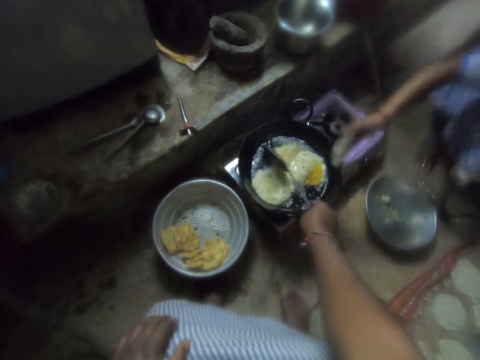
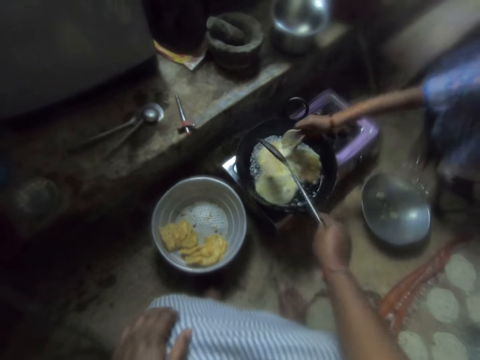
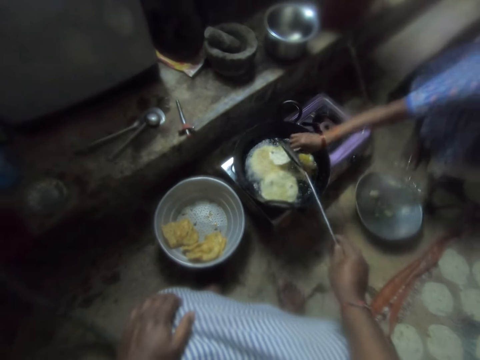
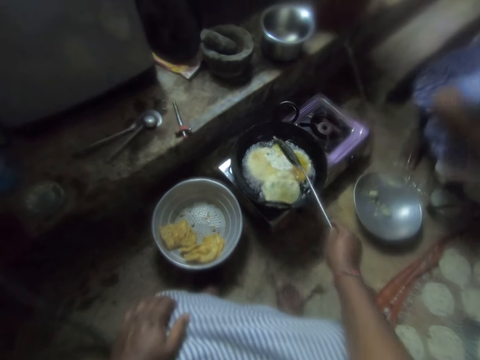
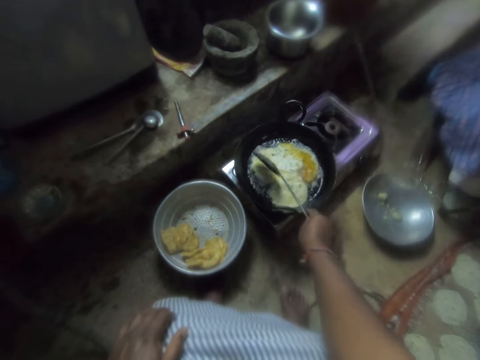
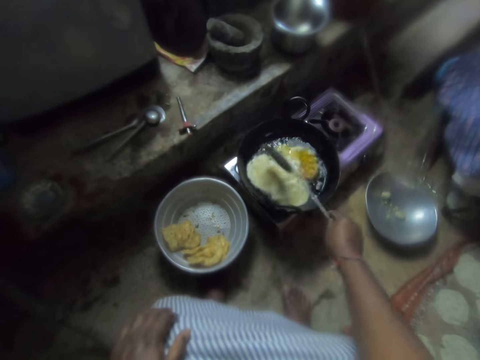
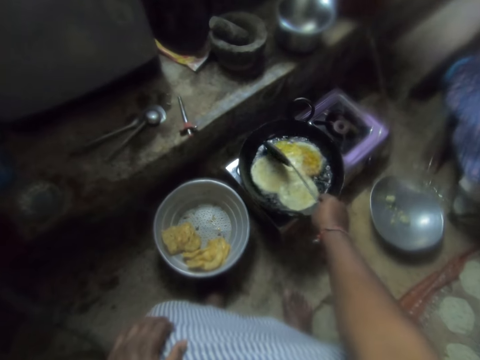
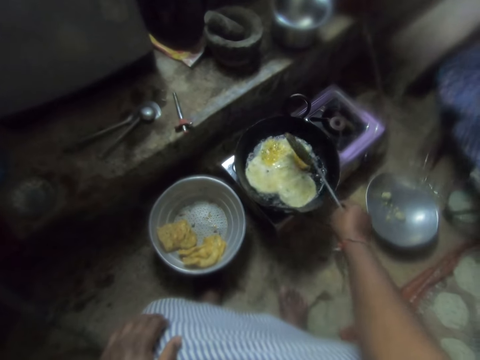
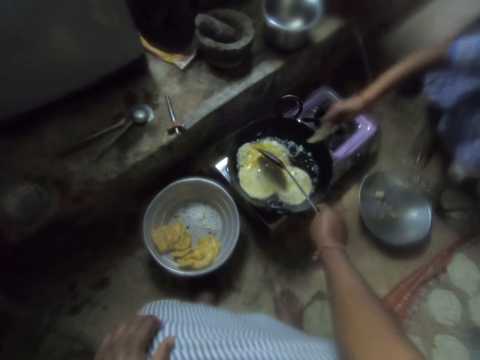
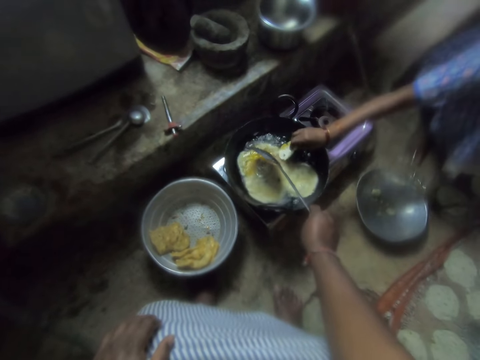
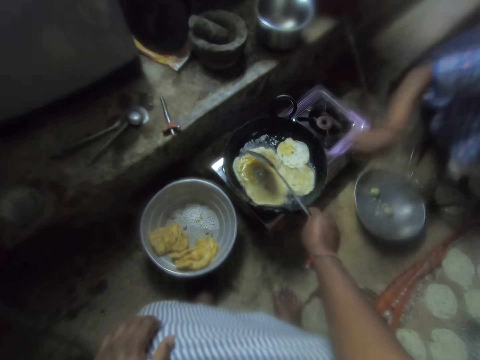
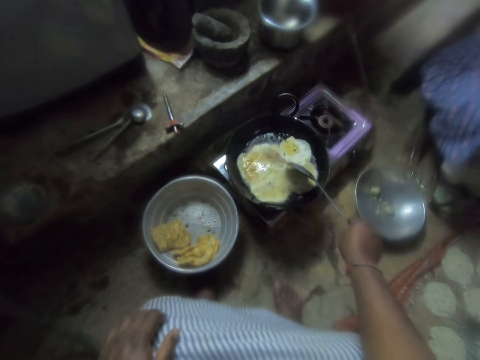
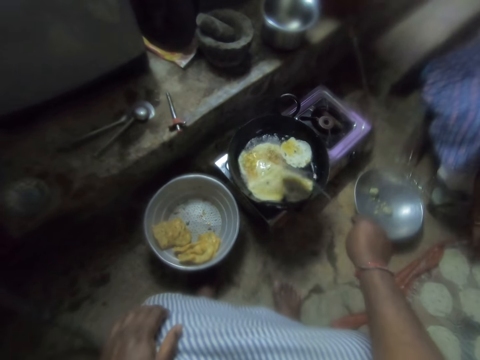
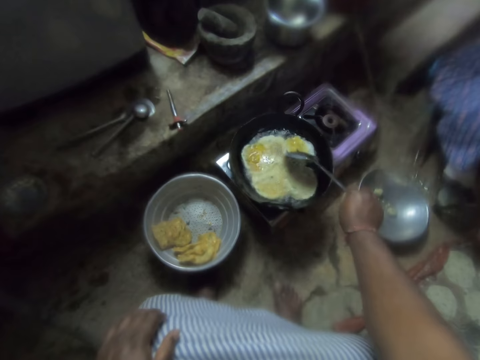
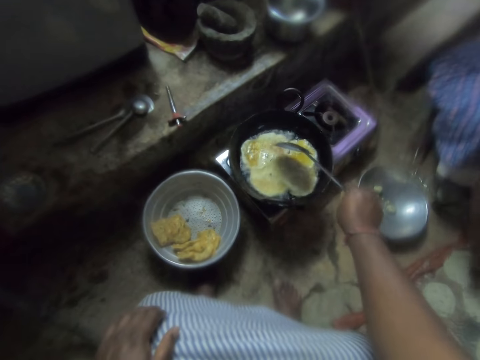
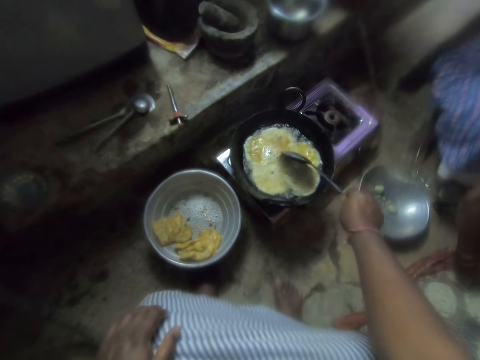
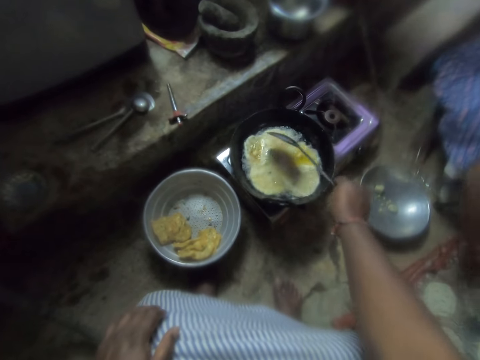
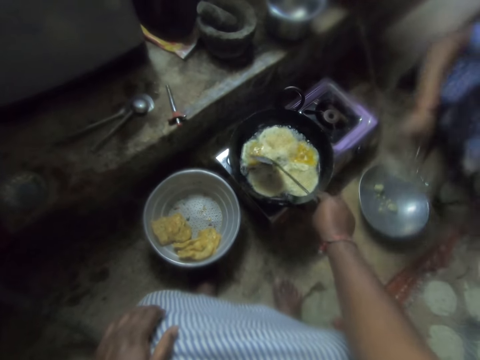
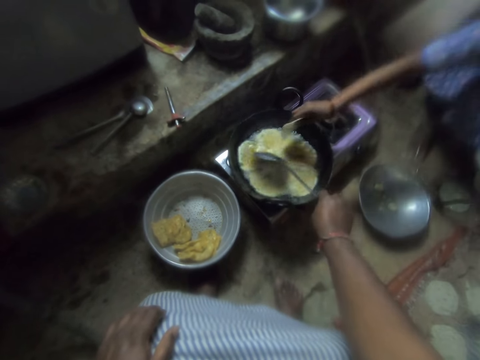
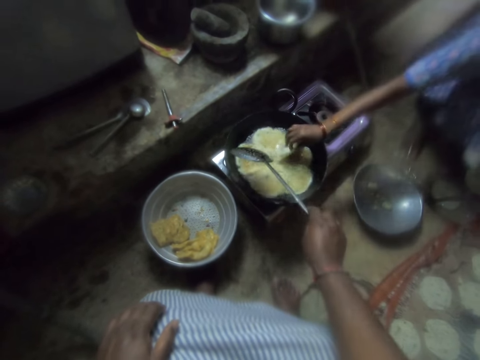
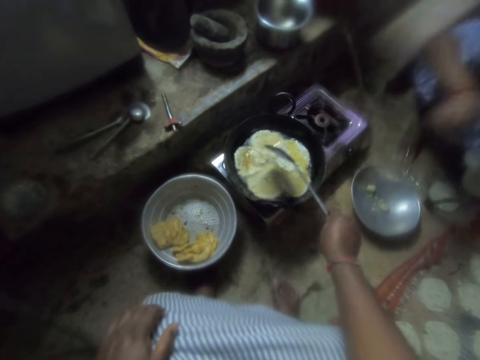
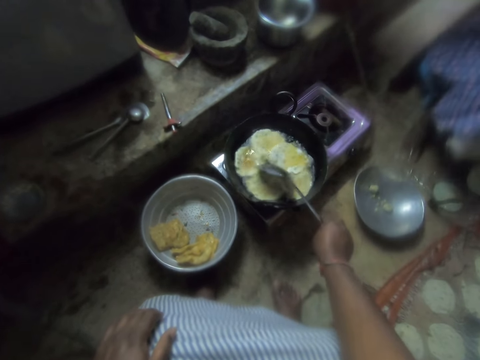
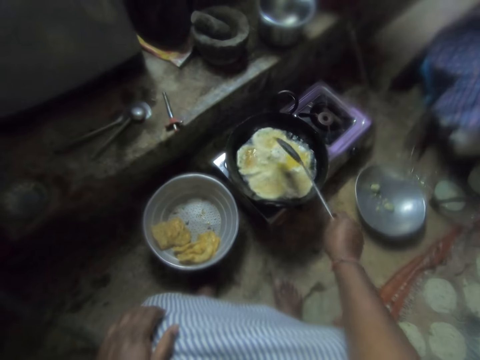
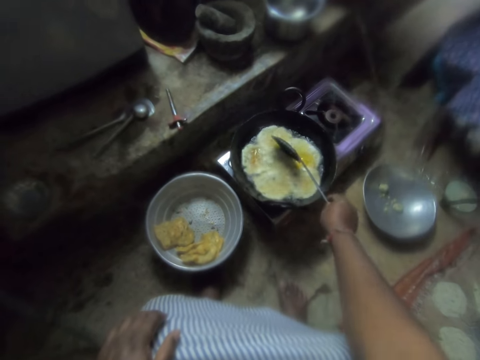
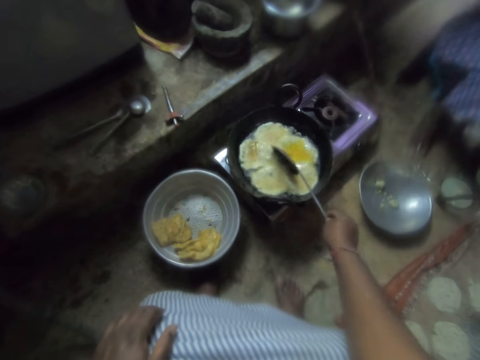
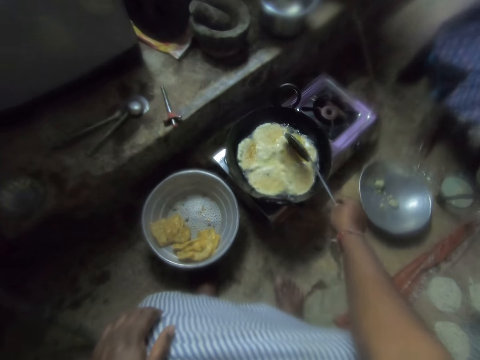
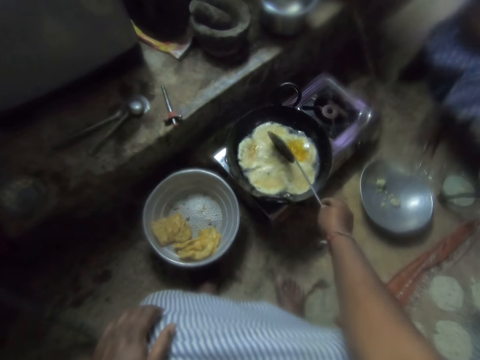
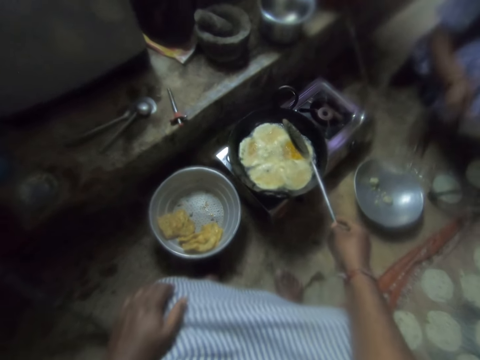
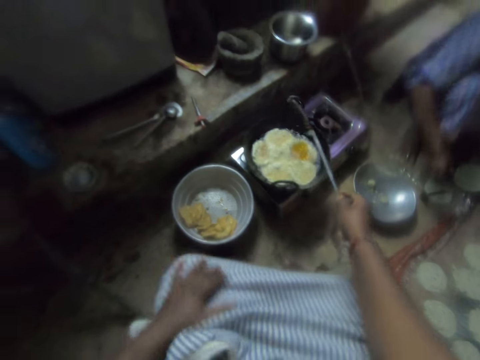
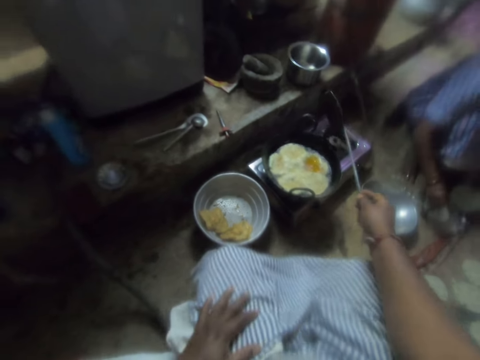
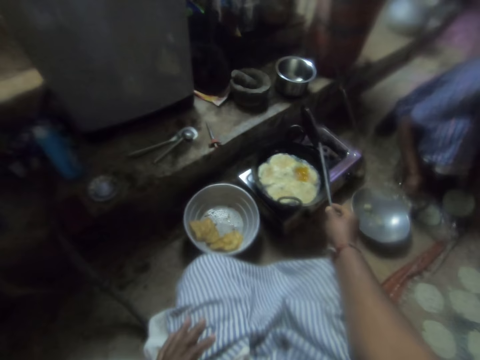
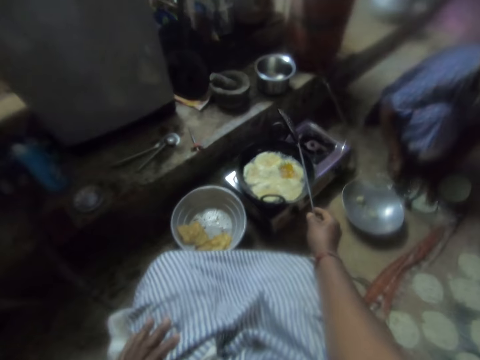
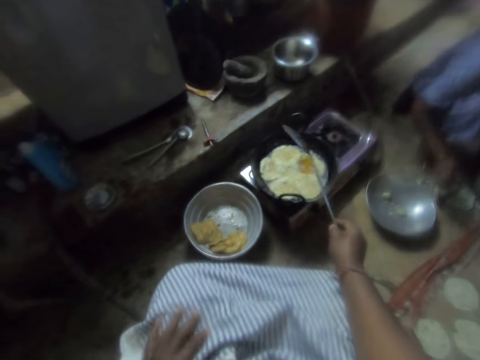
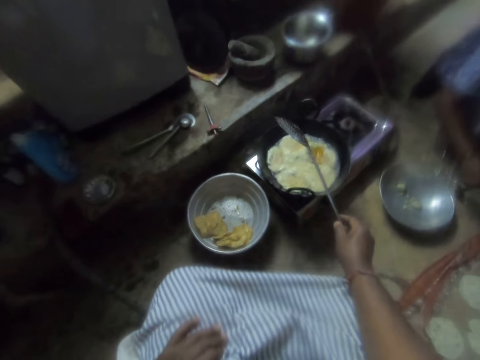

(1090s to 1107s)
The camera wearer touches the dough in the frying pan. A woman puts chips dough in the frying pan. The camera wearer stirs the chips in the frying pan with the skimmer. They separate the doughs in the frying pan. The woman puts chips dough in the frying pan. The camera wearer separates the doughs in the frying pan. The woman puts chips dough in the frying pan. The camera wearer separates the doughs in the frying pan.

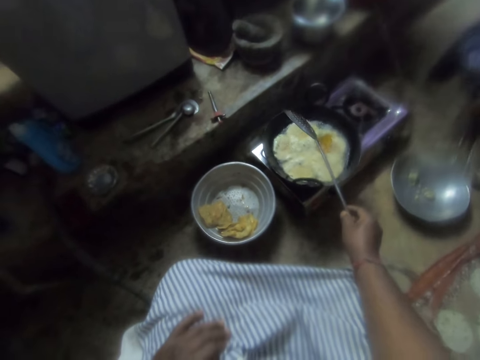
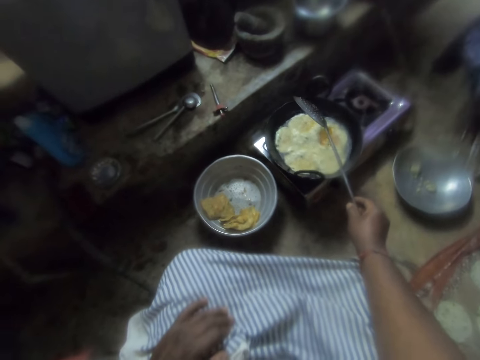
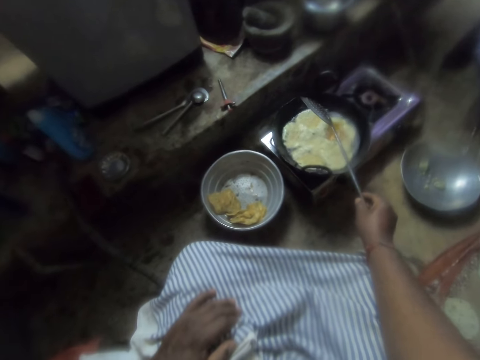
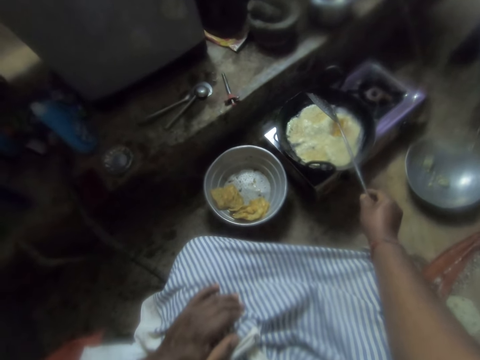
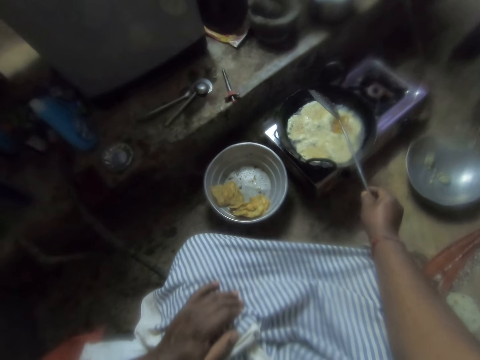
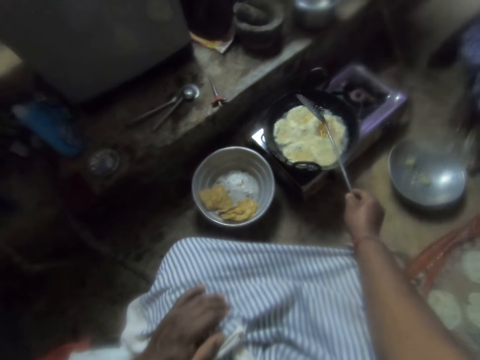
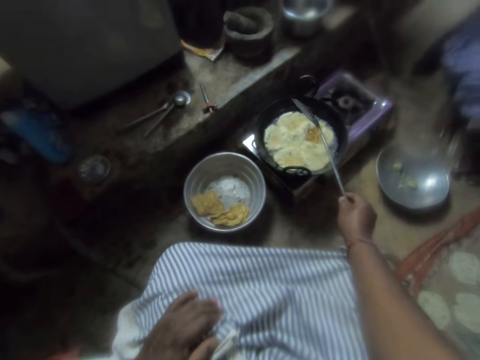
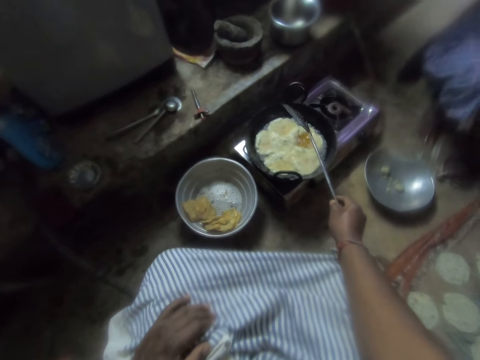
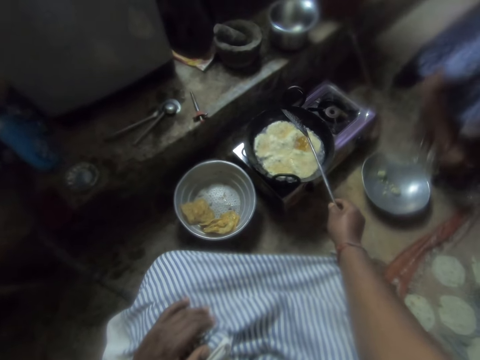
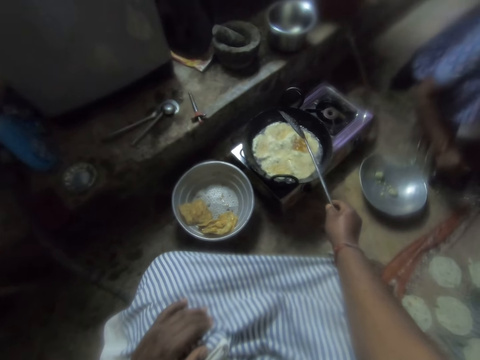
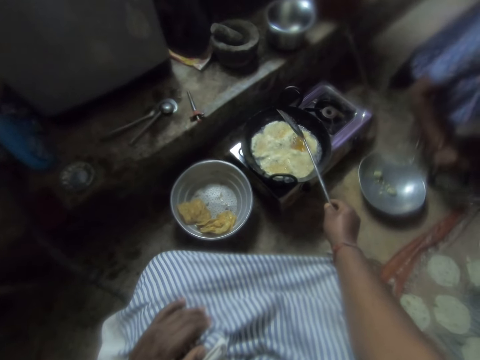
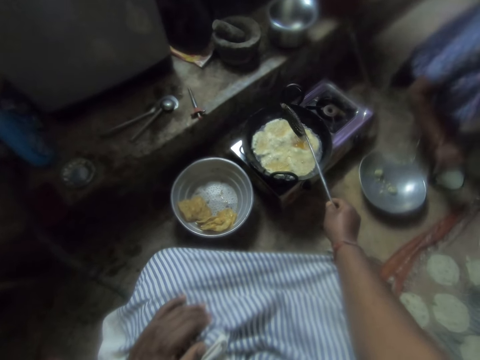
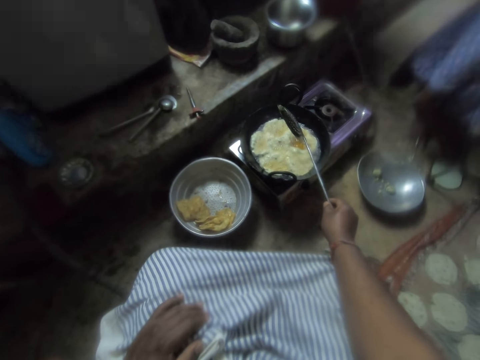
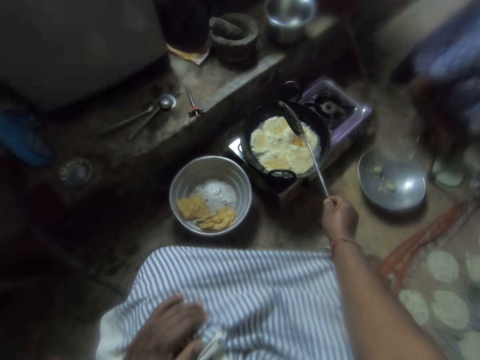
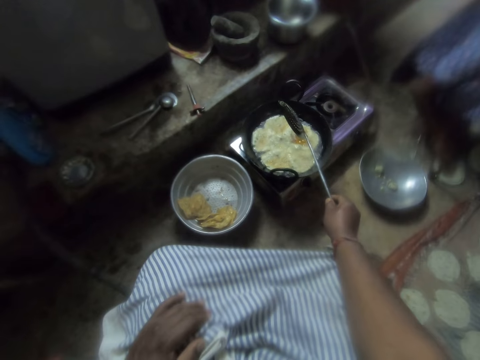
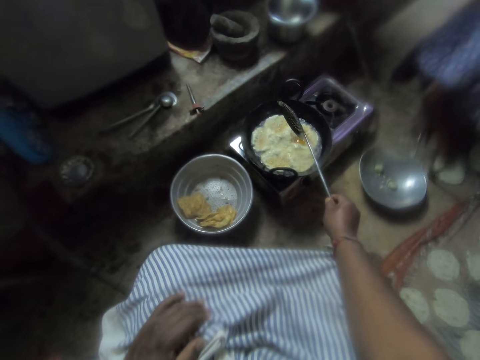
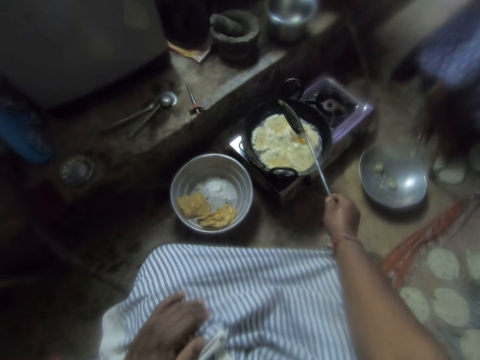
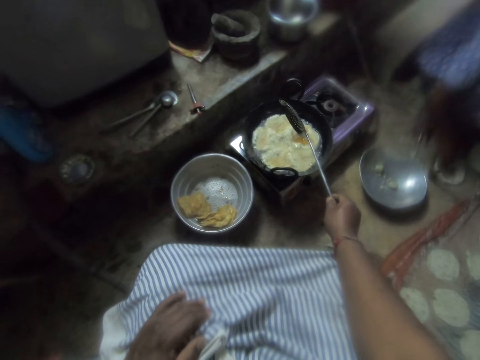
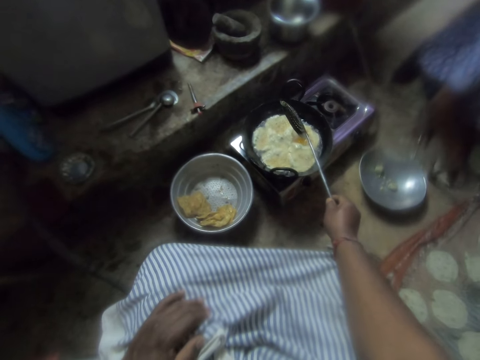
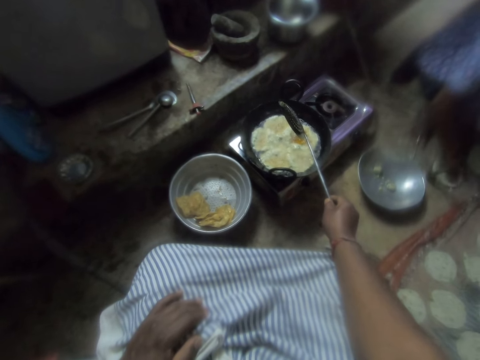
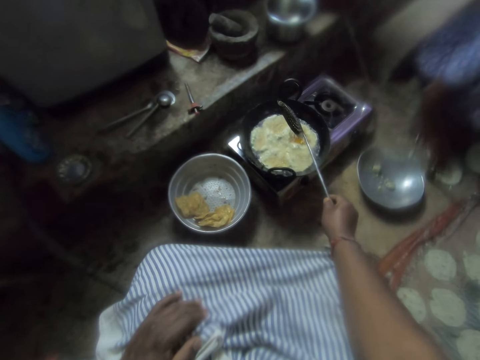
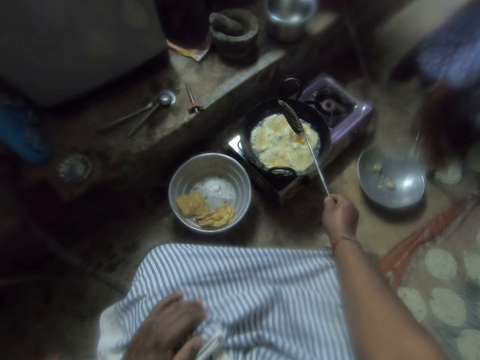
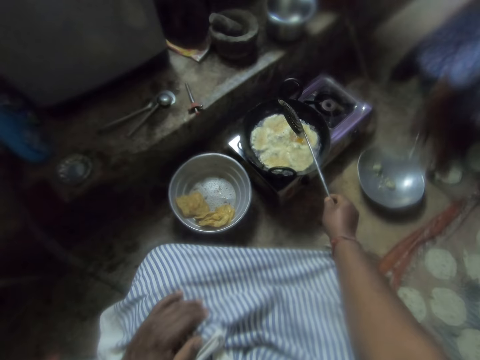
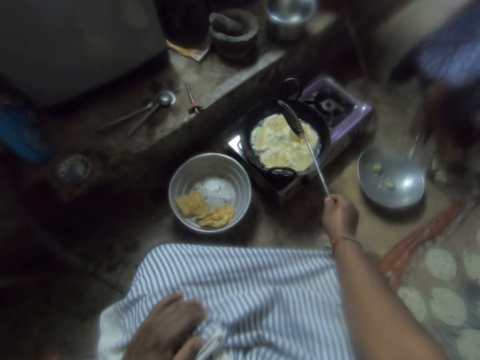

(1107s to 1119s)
The camera wearer looks at the dough in the frying pan. A woman flattens the dough on a metal flatter.
